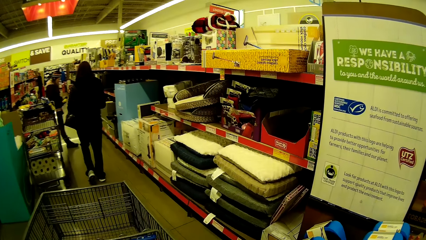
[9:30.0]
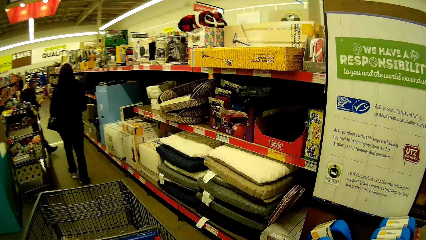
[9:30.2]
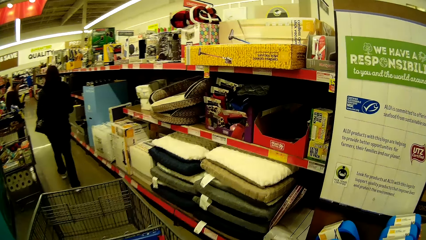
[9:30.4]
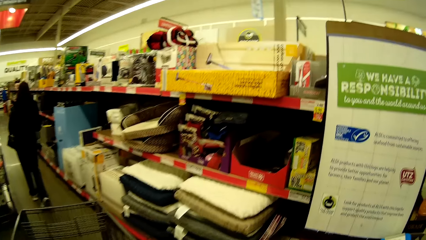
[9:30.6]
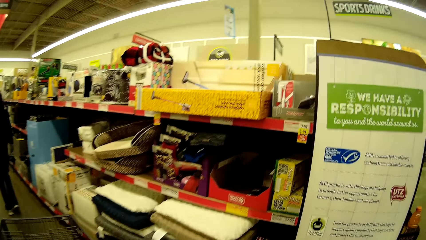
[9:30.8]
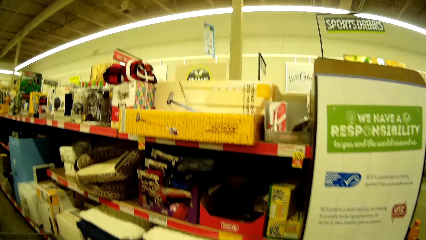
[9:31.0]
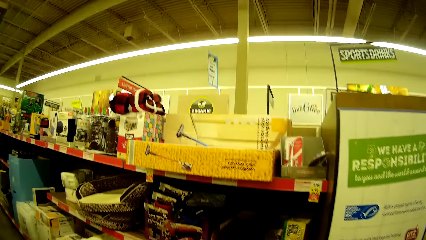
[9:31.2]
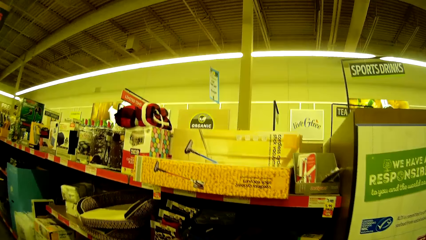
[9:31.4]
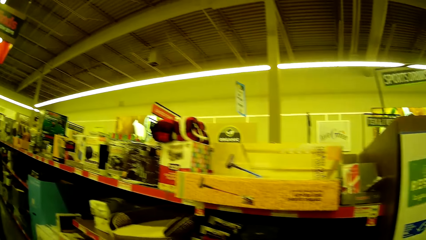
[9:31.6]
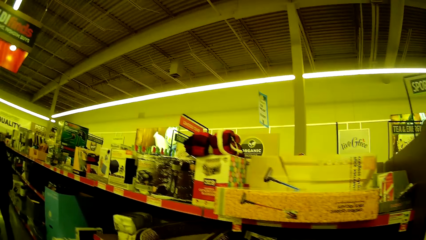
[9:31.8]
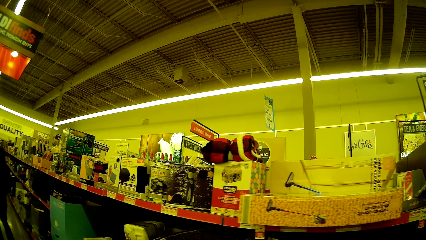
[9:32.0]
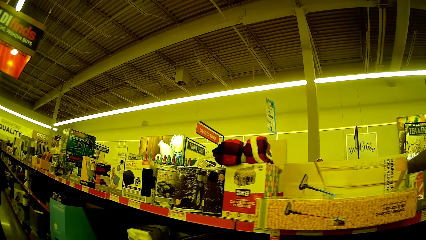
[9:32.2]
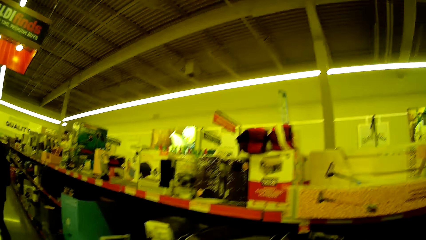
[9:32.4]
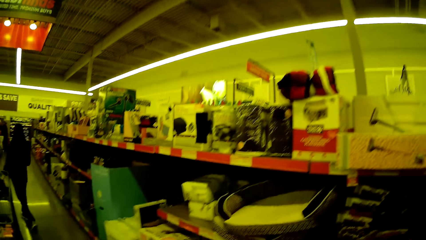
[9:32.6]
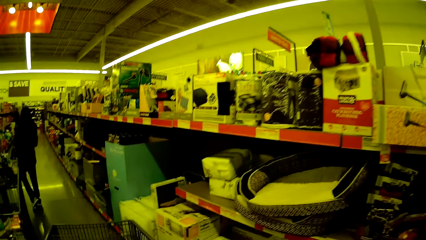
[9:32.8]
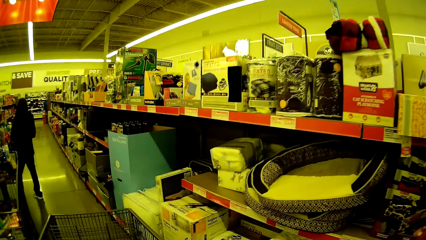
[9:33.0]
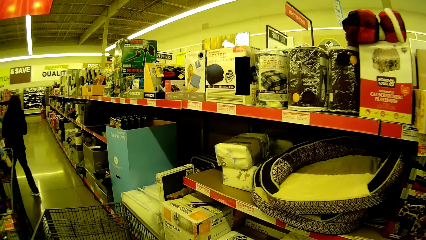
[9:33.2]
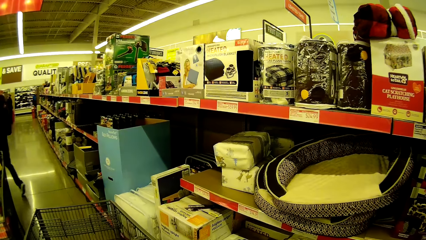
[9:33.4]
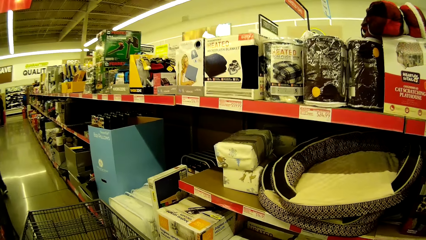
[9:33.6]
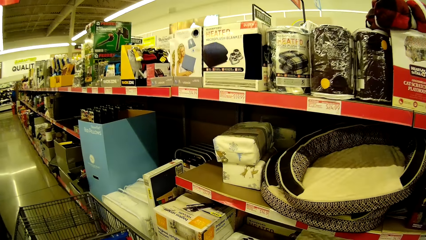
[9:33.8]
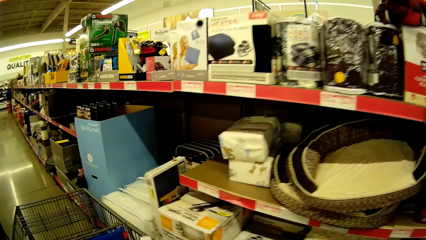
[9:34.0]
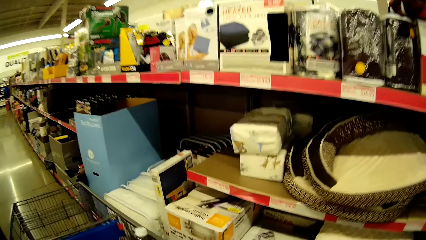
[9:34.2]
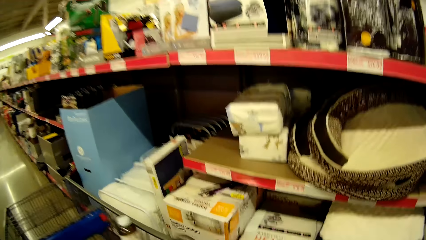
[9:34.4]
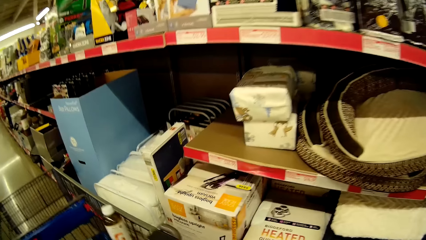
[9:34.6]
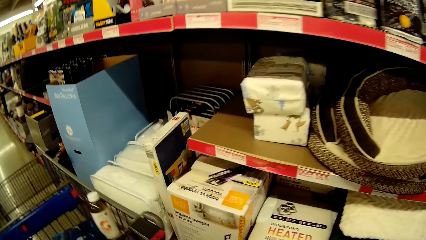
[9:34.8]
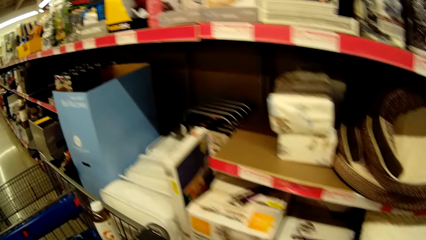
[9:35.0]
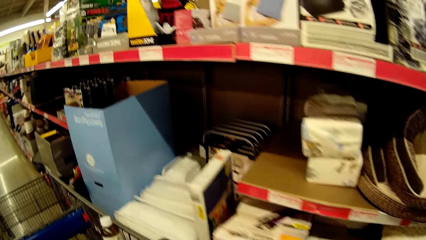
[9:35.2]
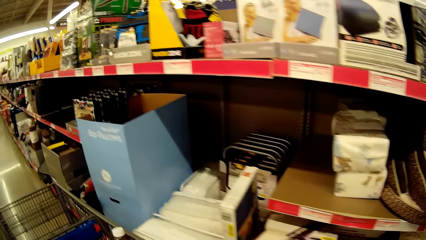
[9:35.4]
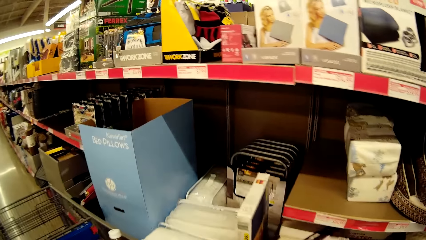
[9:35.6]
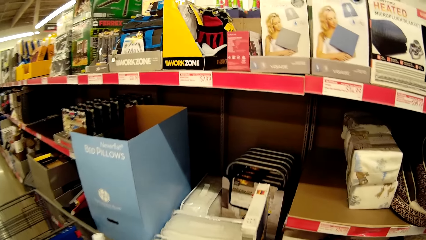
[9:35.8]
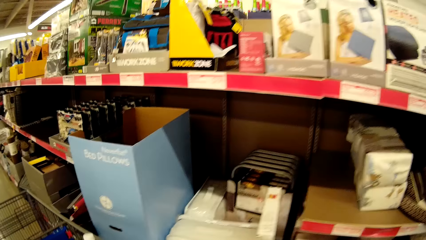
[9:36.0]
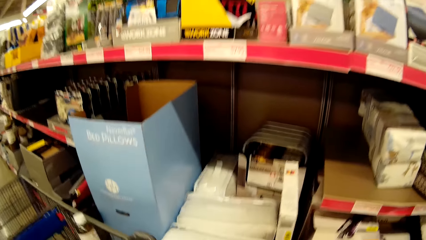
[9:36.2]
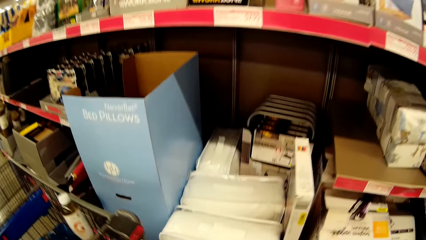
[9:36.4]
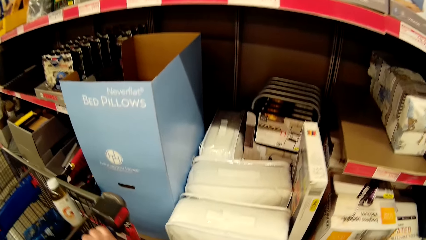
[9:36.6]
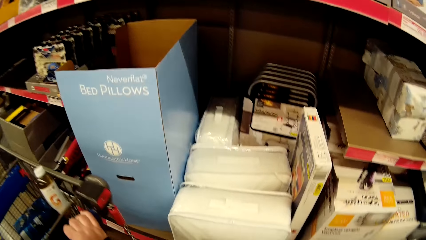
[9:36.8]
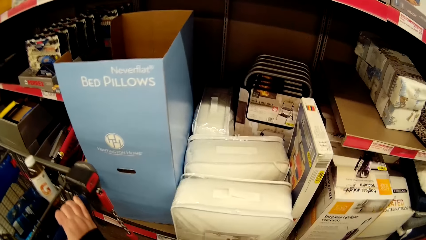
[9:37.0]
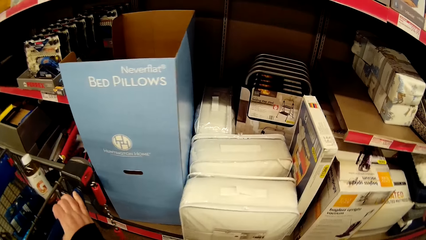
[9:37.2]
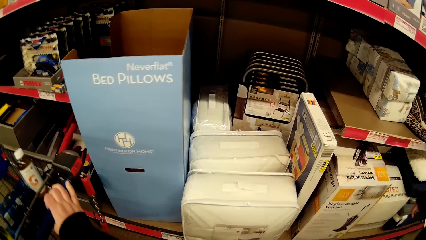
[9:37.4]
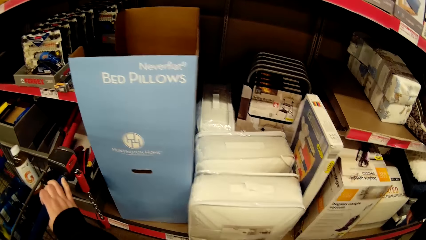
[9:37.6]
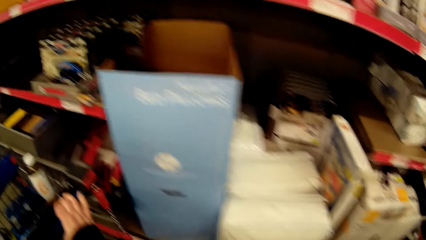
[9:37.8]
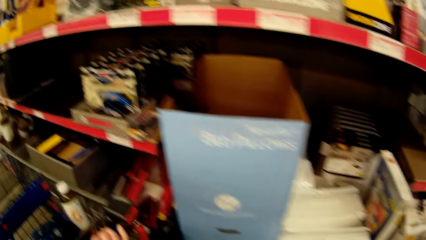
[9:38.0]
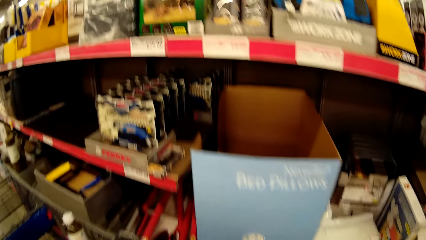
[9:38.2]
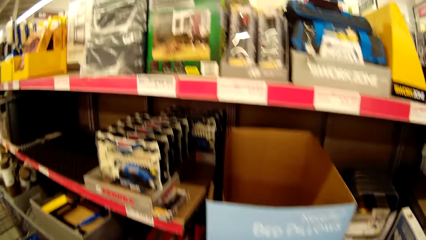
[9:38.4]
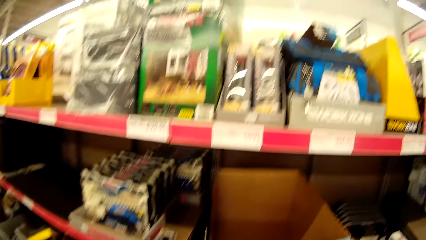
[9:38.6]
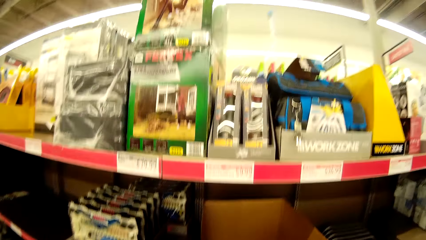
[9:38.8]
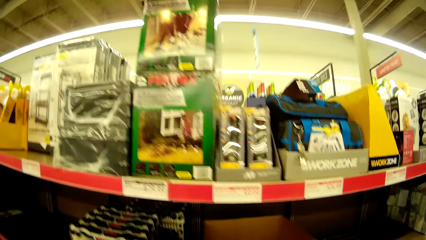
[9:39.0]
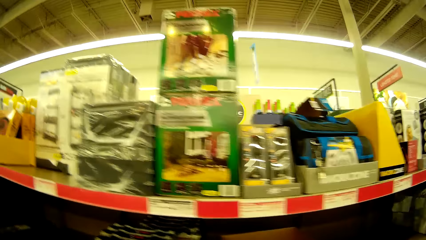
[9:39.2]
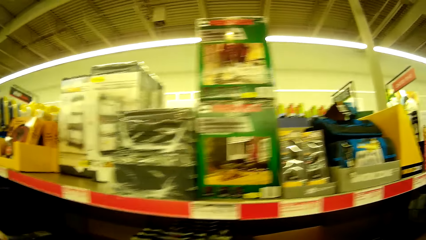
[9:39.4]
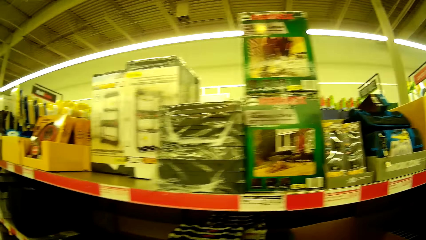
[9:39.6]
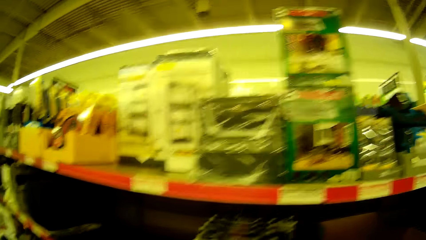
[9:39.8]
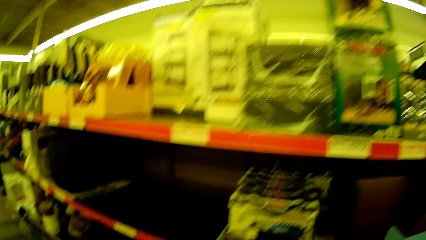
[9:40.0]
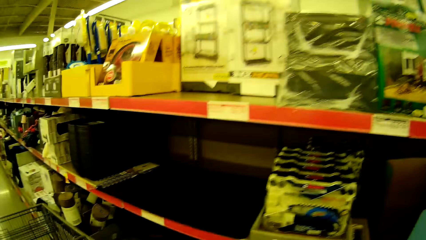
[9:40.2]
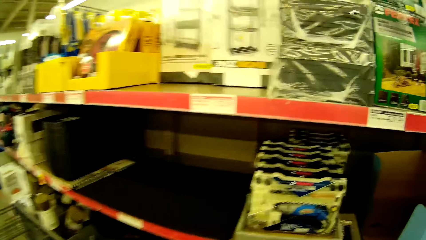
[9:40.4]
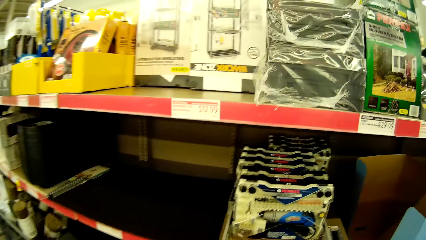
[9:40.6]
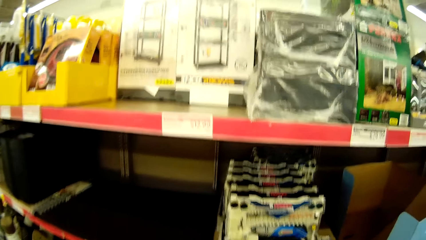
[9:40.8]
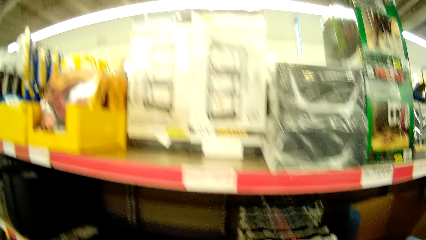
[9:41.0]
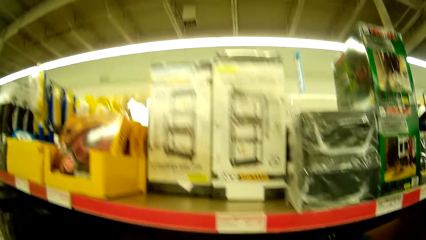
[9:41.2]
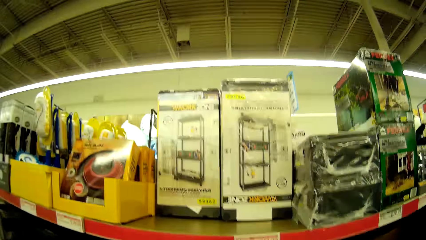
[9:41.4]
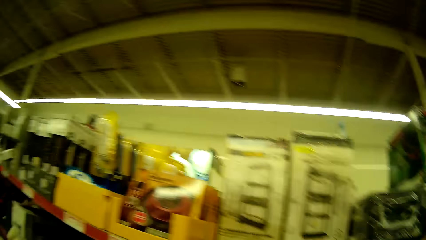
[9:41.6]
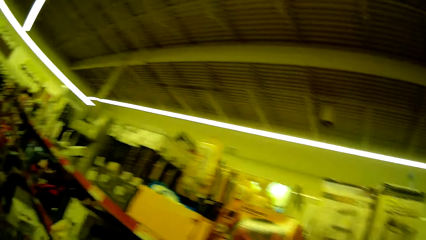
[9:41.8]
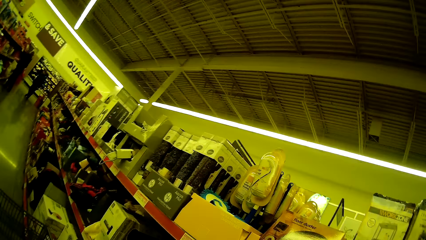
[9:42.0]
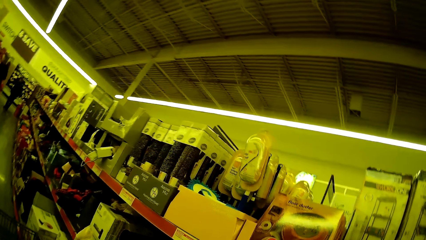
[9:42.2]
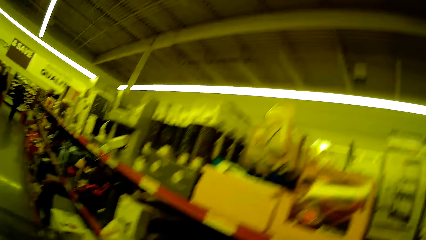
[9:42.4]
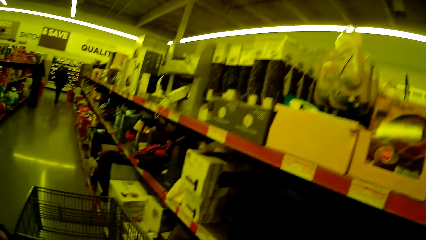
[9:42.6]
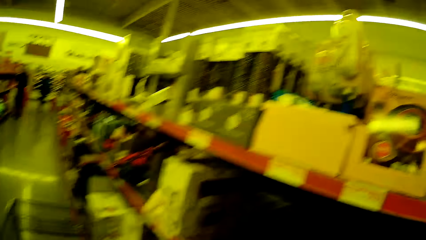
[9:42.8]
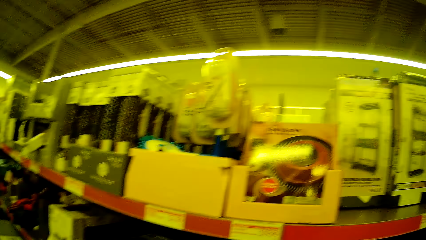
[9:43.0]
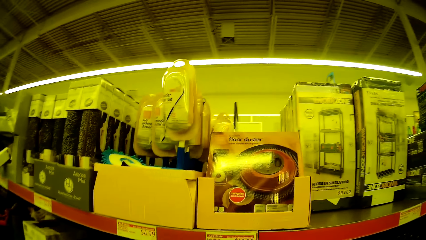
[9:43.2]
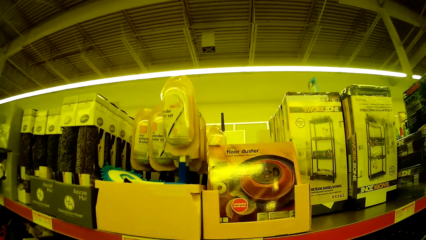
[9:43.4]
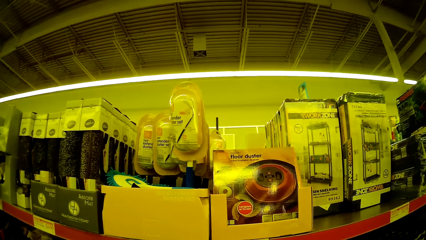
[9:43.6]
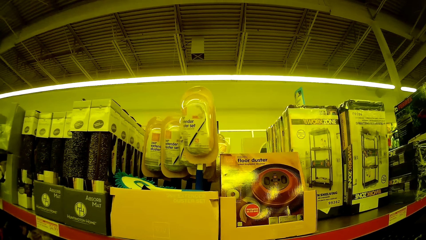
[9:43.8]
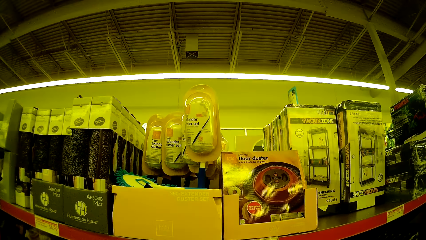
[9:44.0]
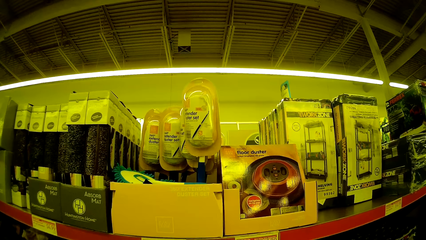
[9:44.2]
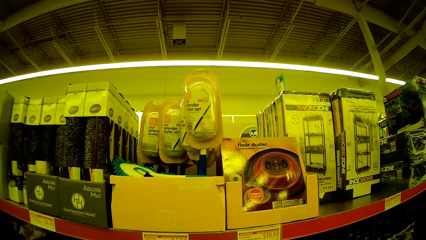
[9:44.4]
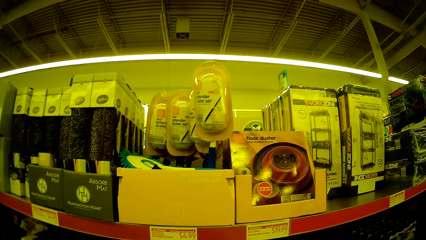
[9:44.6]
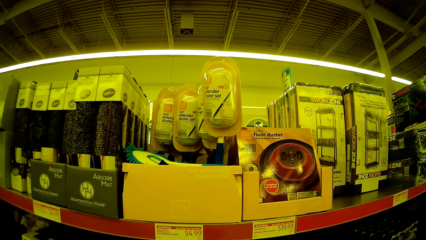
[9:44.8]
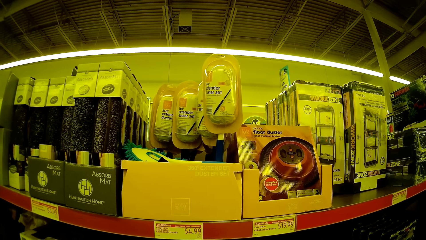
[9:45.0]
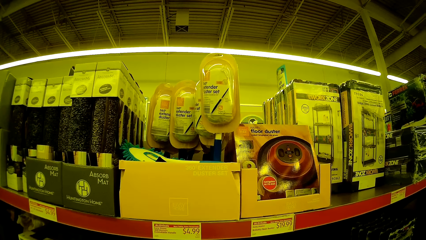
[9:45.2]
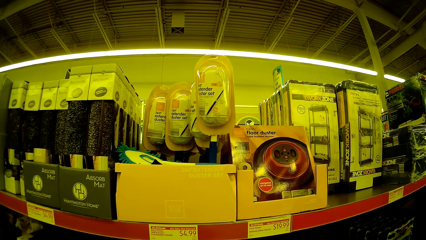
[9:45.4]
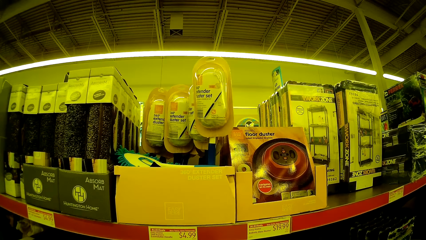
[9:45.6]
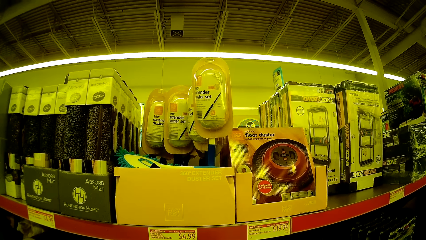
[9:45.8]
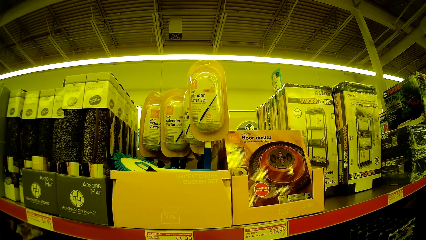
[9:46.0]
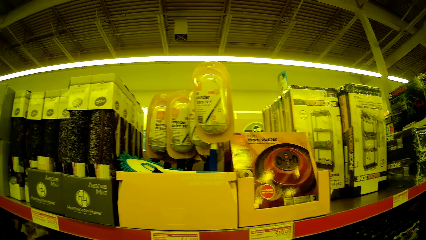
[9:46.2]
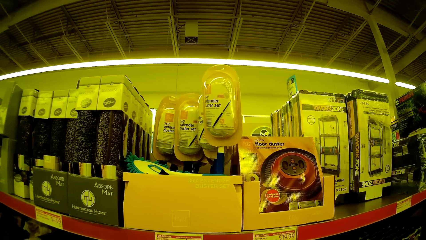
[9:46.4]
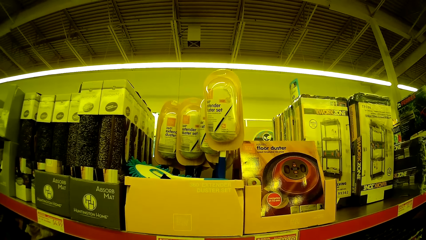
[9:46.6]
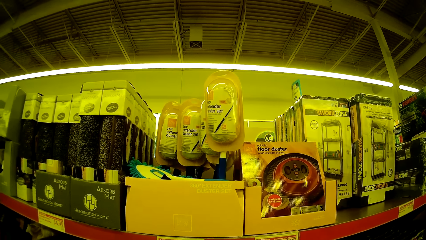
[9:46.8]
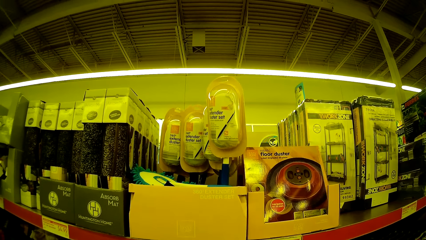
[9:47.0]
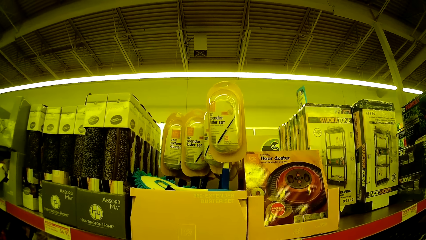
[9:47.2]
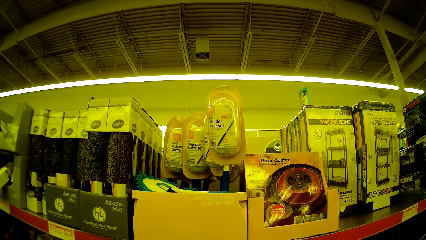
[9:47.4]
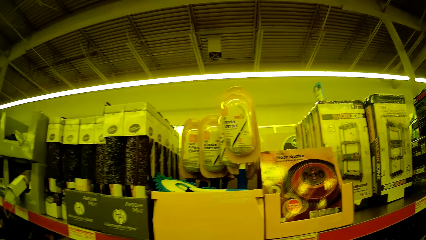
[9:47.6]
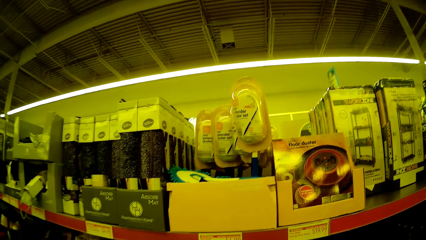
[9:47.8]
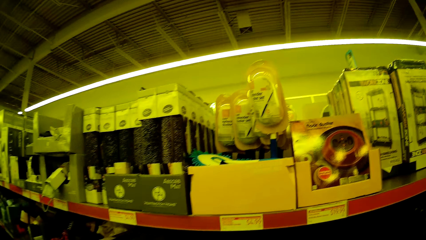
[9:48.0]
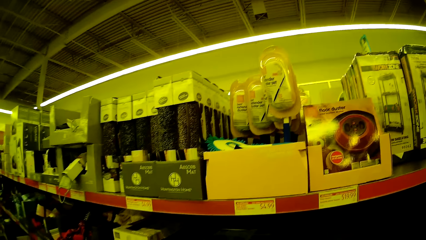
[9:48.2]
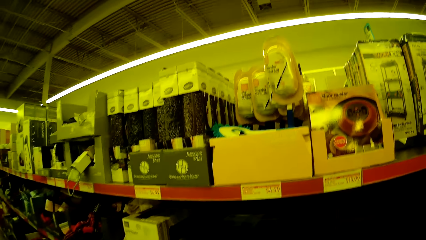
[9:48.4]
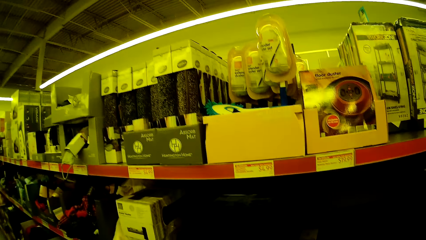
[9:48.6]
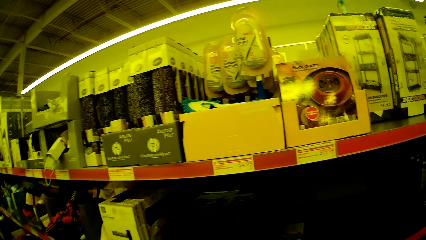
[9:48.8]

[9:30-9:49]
The camera wearer pushes a trolley. They walk around the supermarket. They stare at the items on the shelves.
